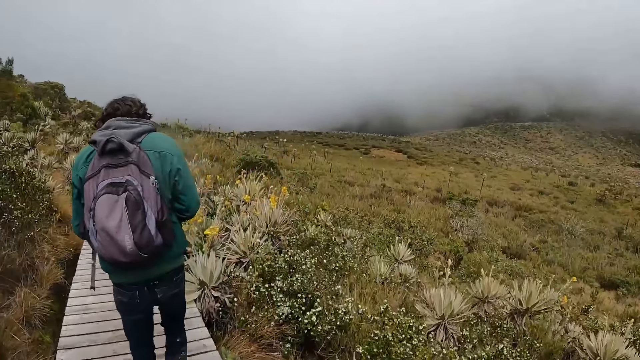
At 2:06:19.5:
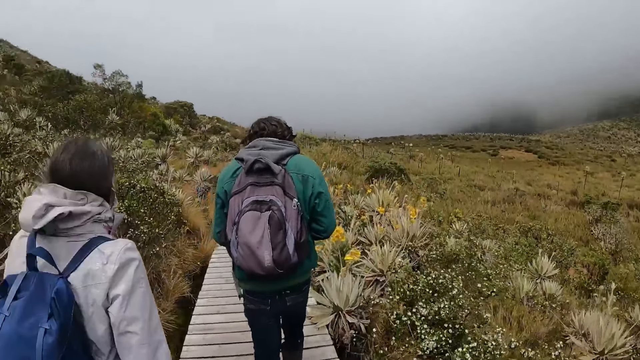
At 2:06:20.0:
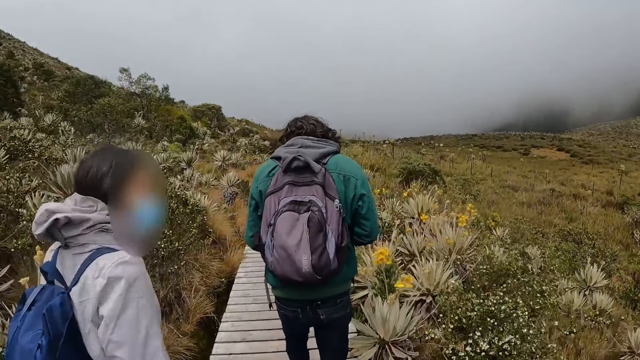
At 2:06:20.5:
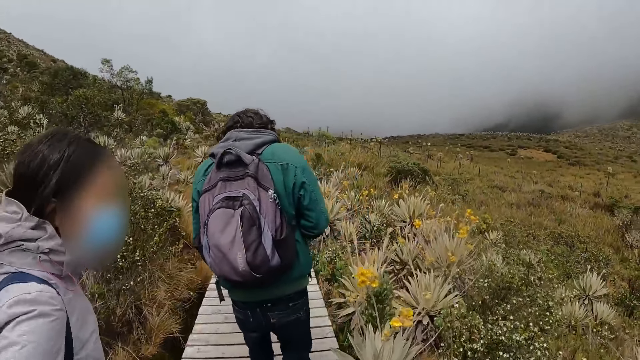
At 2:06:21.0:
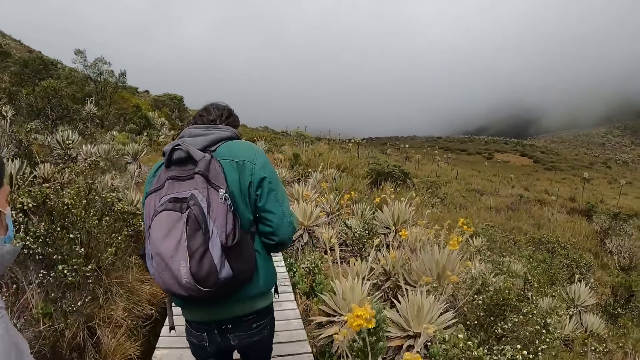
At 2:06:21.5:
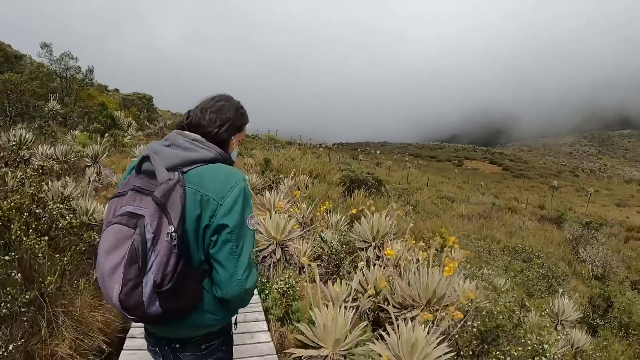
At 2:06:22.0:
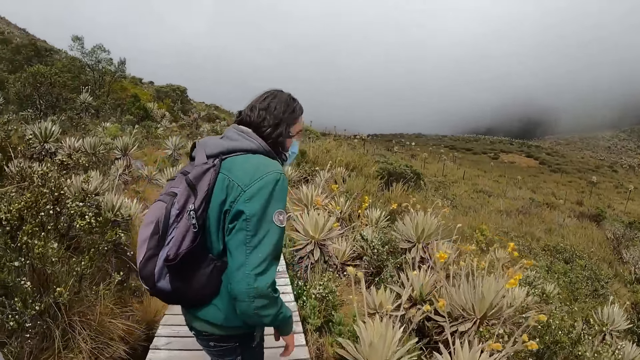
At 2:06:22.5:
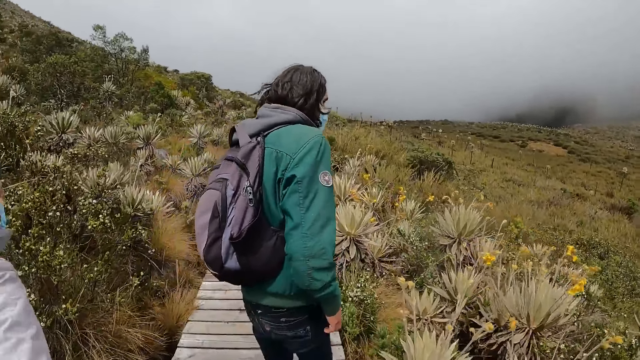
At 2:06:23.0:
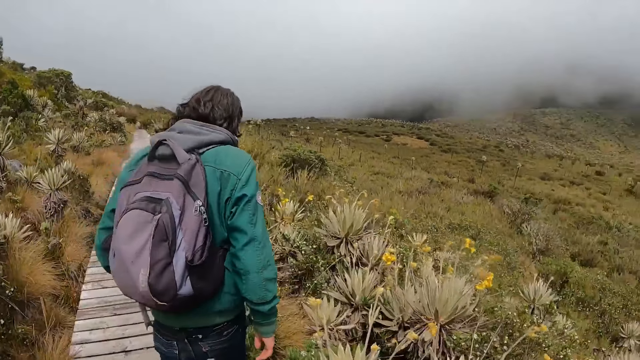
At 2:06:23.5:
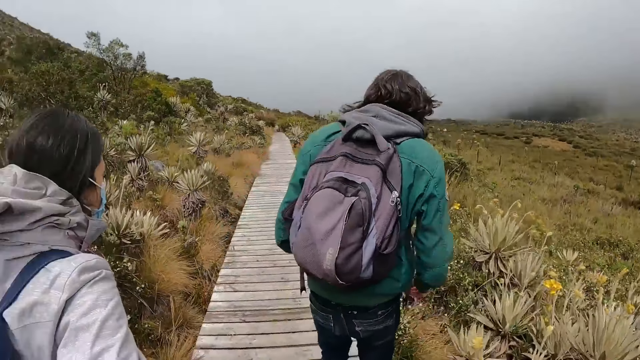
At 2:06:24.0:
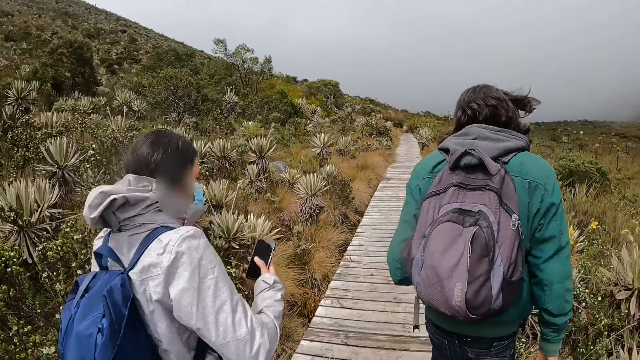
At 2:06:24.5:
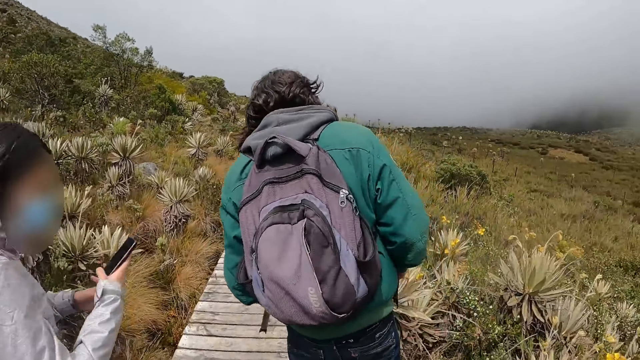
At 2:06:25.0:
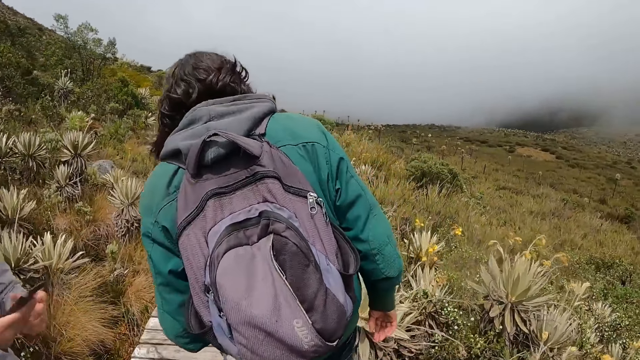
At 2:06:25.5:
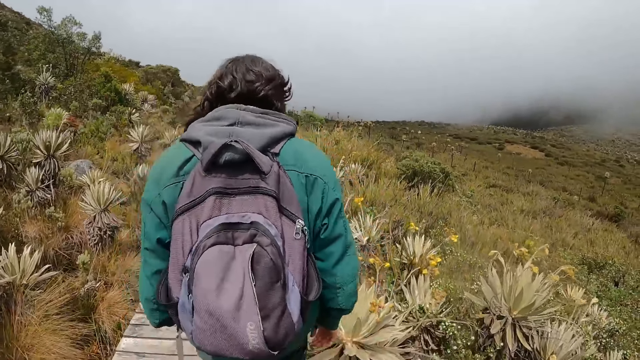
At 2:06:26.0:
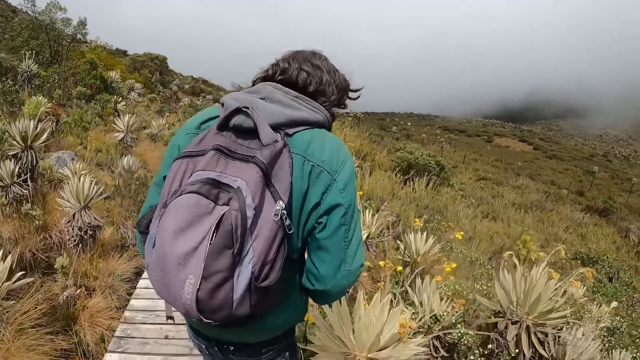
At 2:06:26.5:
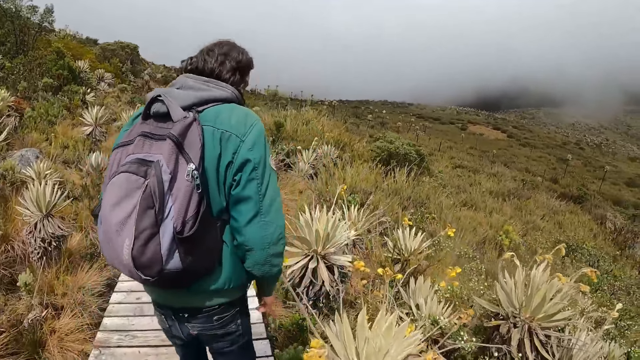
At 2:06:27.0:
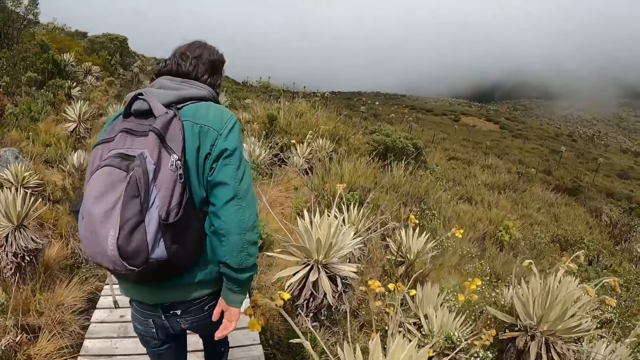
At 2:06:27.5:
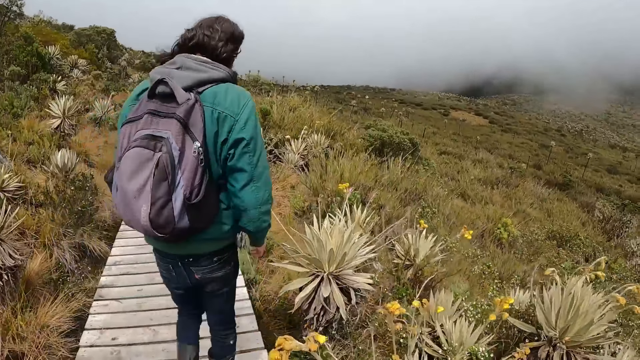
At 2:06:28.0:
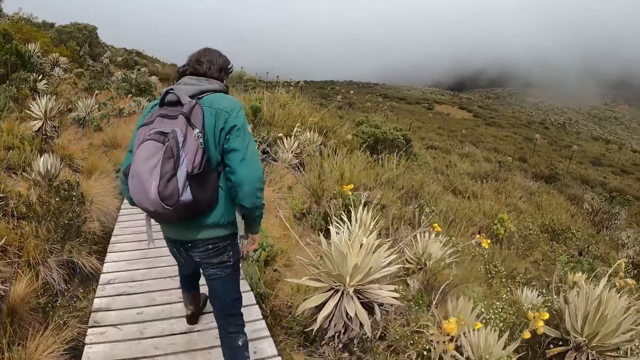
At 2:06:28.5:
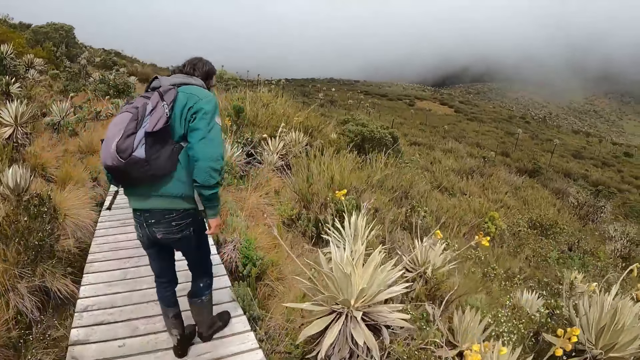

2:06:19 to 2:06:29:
The woman operates her phone.

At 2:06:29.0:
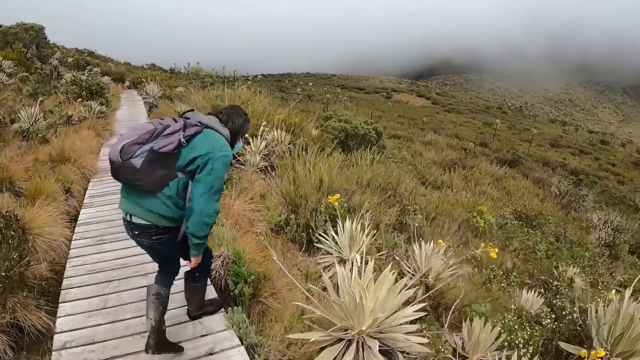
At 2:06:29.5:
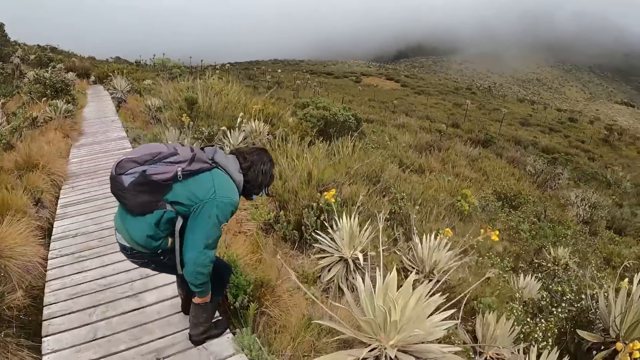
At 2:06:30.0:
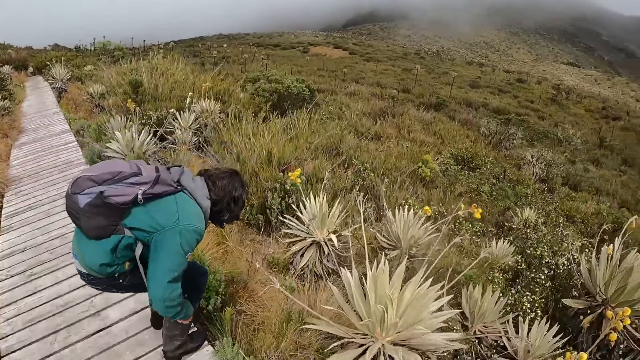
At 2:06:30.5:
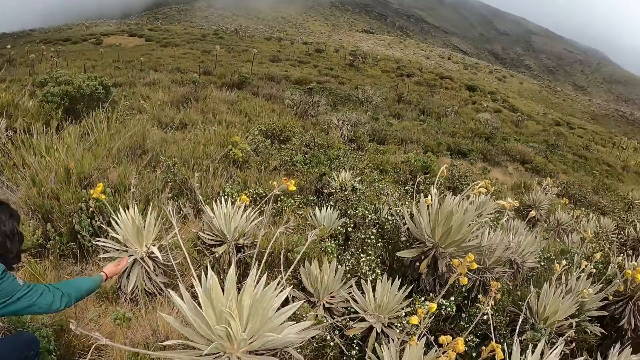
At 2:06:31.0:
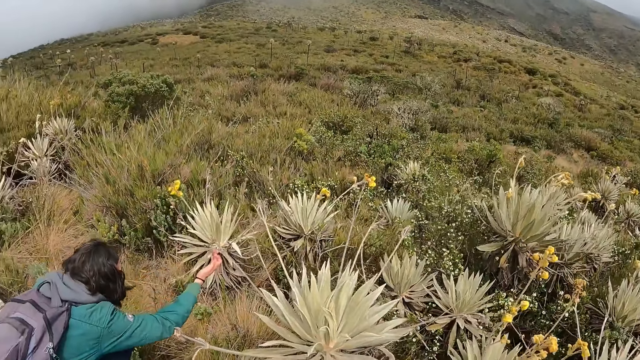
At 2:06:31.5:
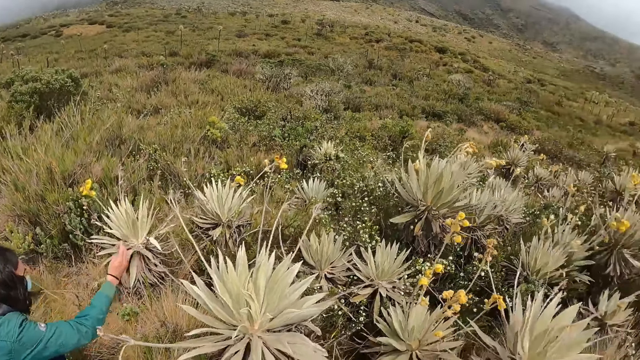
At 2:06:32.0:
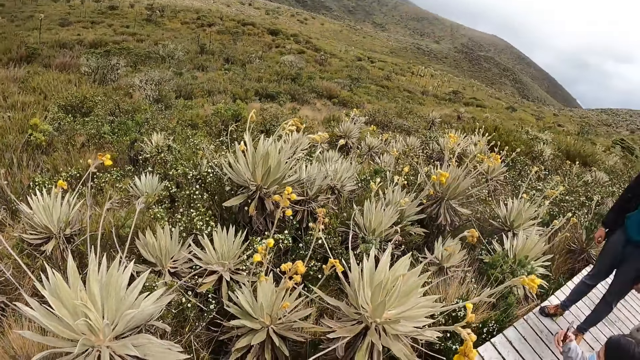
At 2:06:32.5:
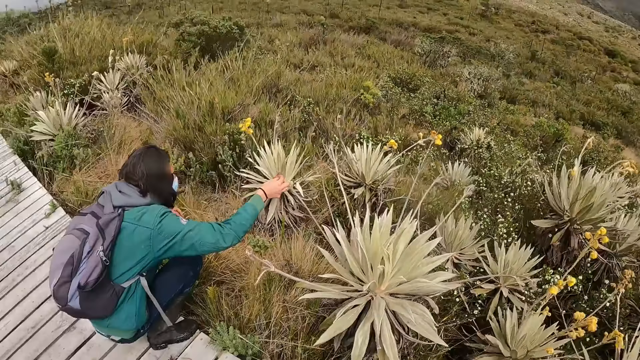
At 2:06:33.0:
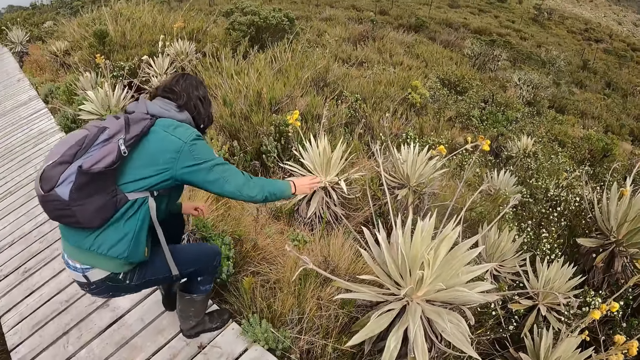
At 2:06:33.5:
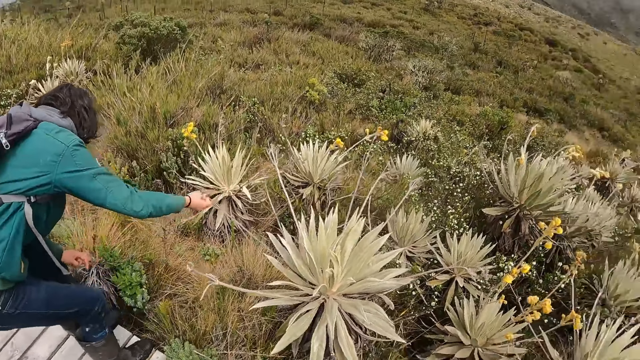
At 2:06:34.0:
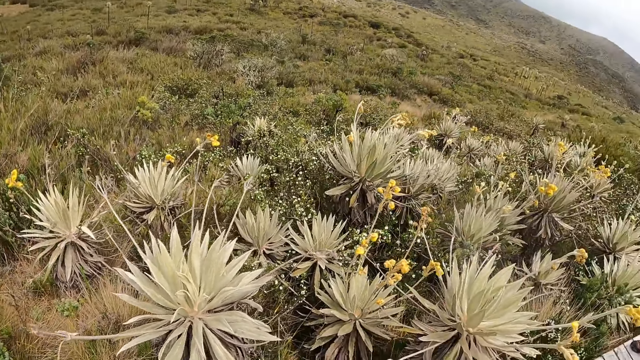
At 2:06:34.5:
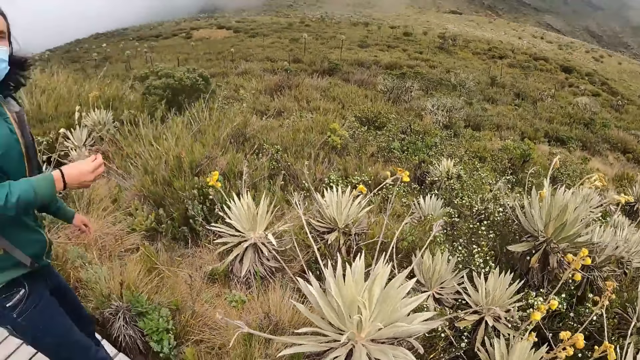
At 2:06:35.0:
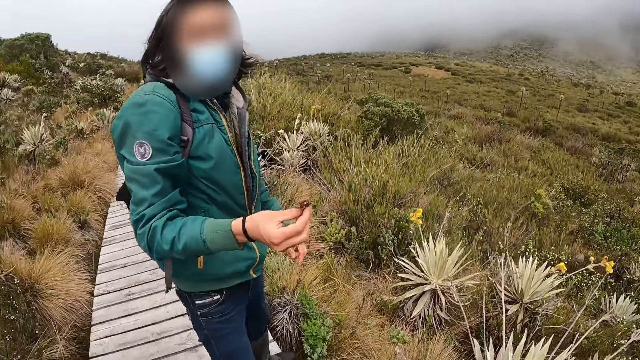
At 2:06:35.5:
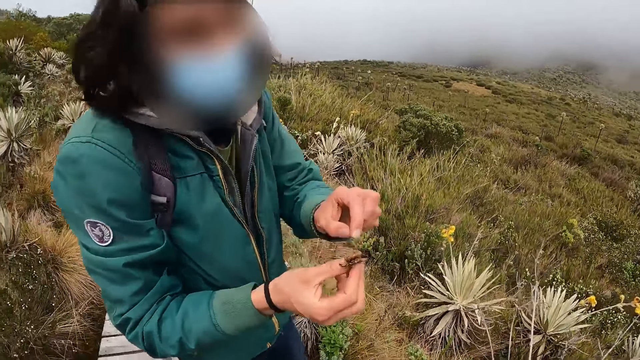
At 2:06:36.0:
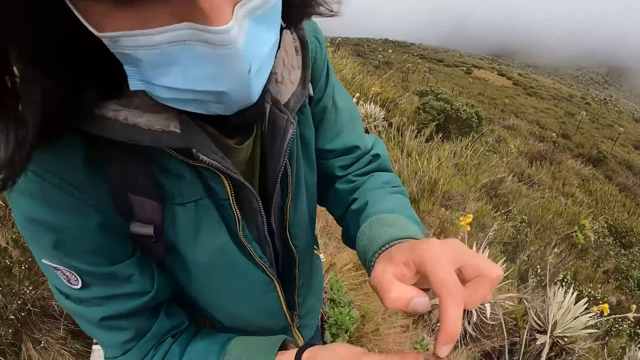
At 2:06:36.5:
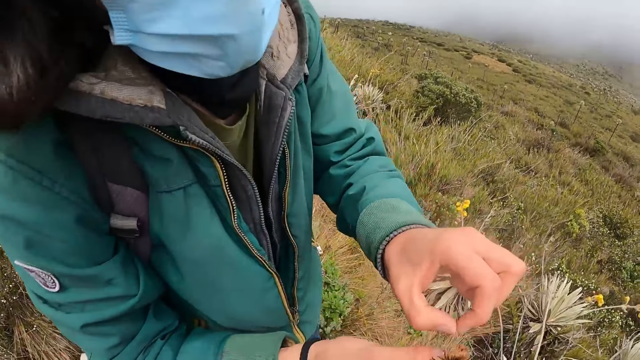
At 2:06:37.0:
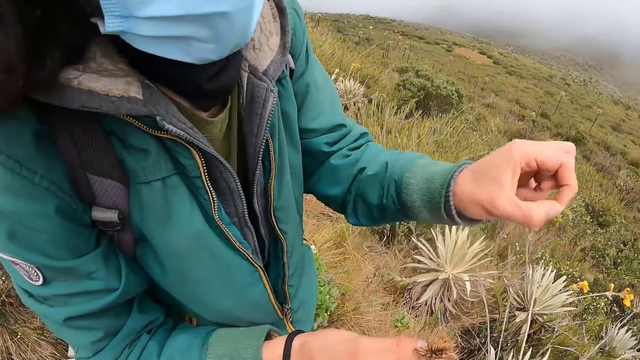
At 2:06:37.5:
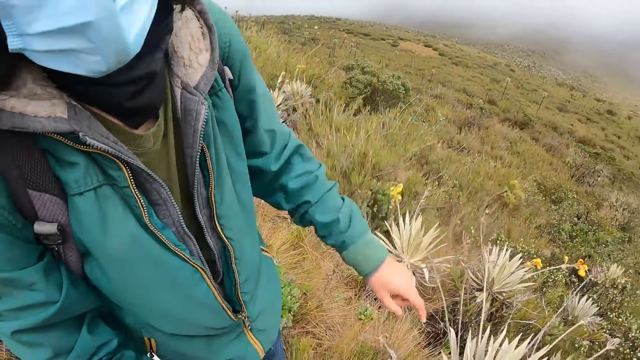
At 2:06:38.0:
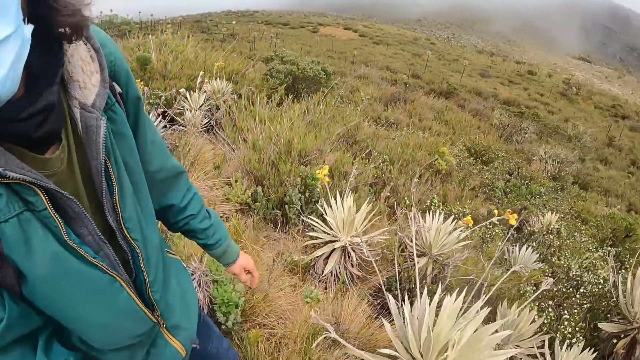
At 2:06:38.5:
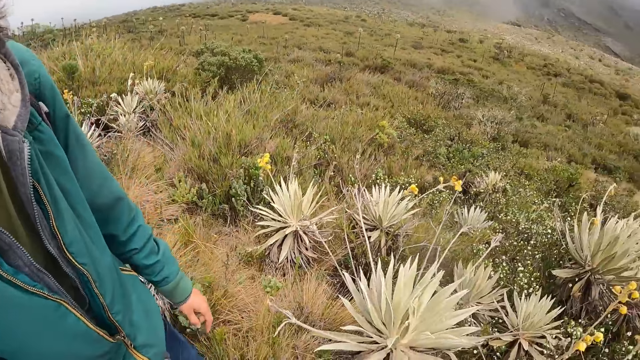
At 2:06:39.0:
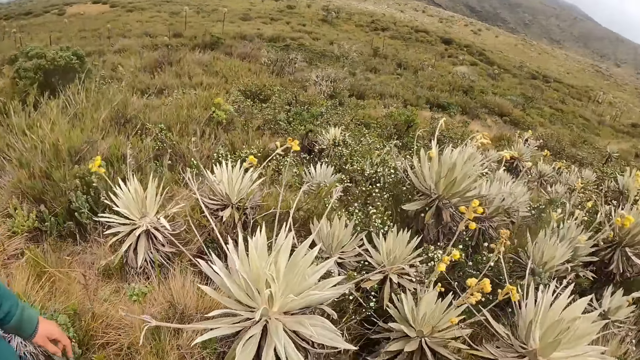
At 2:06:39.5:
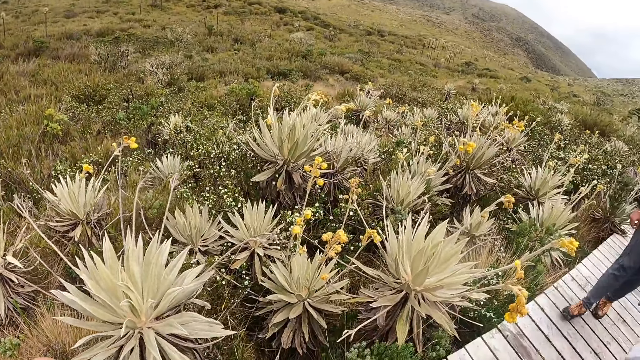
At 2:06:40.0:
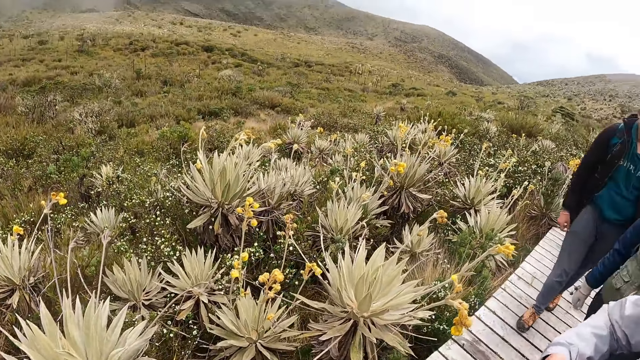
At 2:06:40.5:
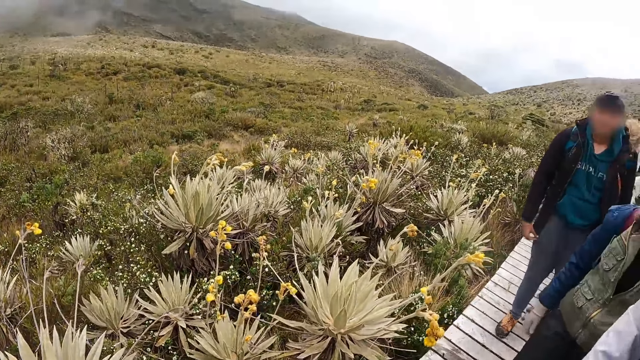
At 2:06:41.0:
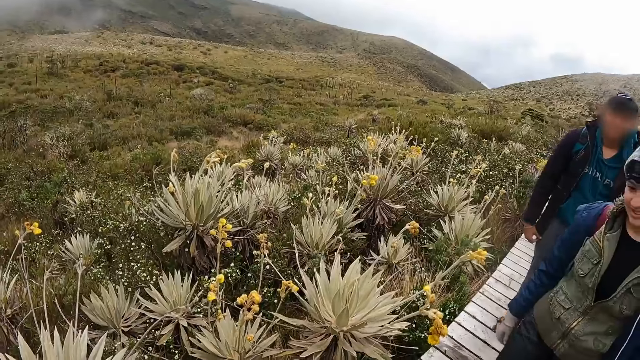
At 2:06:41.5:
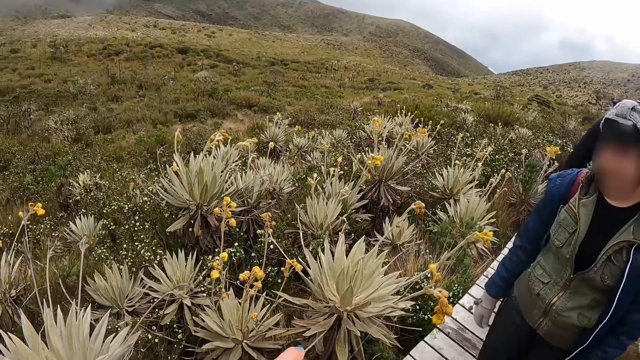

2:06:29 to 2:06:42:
The man touches the plant with his right hand. The camera wearer stops along the path. They look around the mountains. The man shows the camera wearer a flower in his right hand. The camera wearer looks around the nature.
